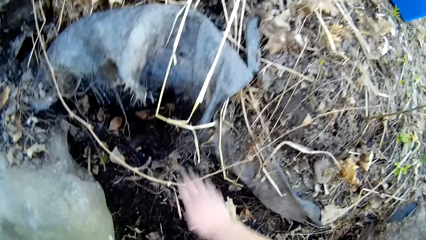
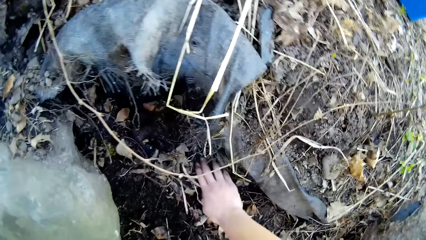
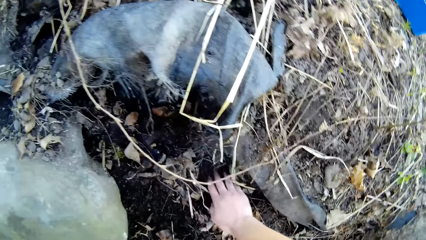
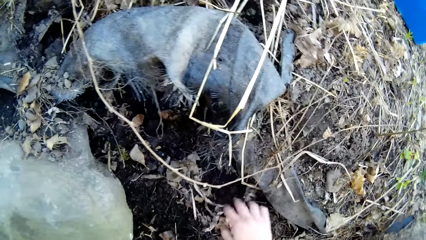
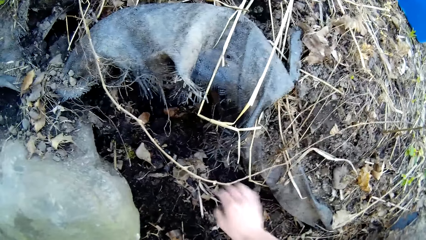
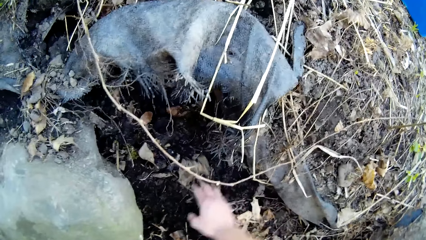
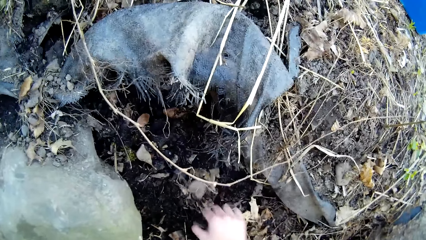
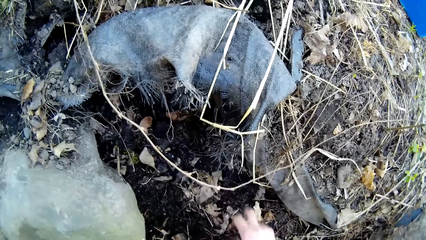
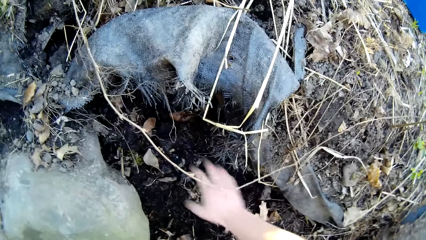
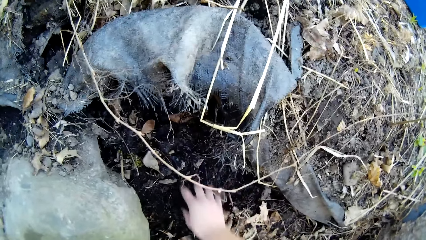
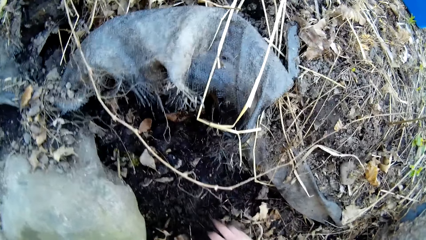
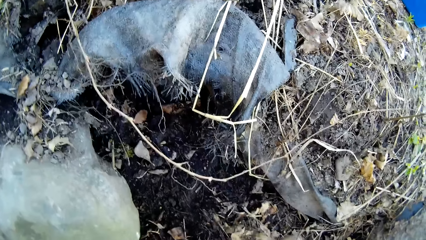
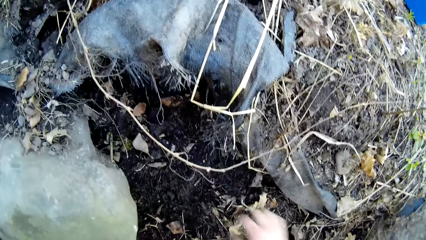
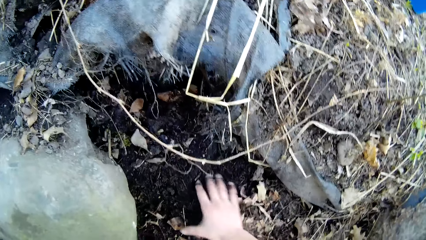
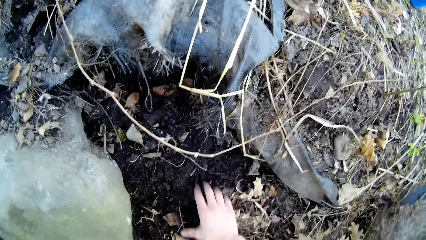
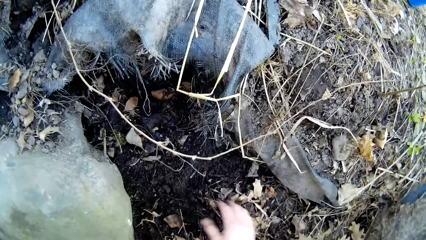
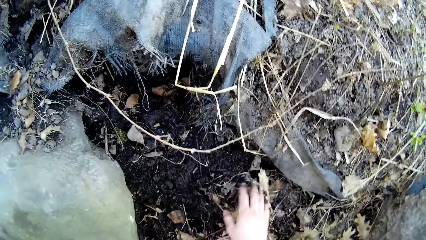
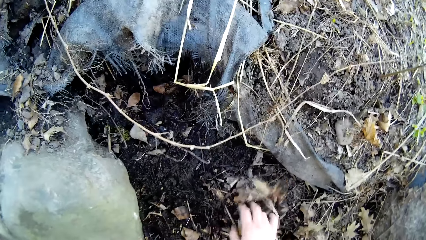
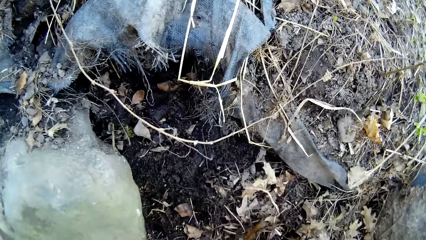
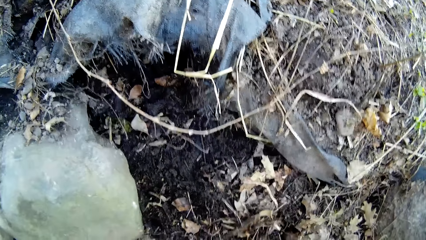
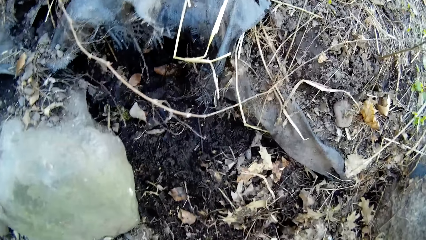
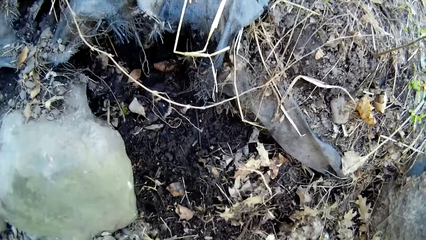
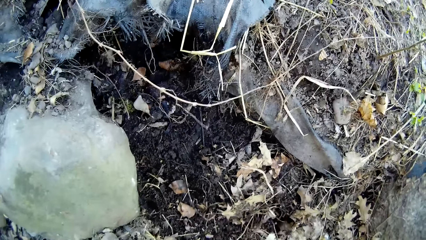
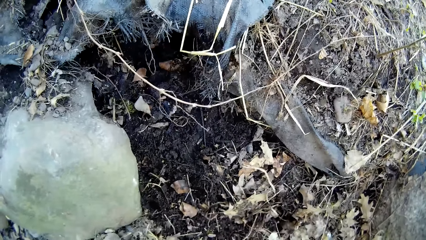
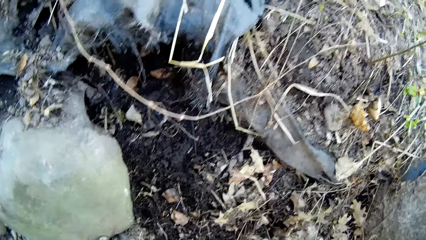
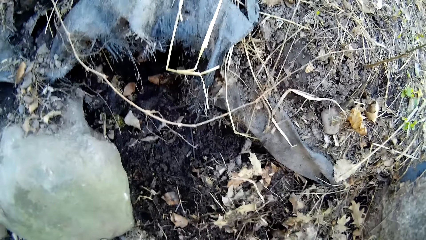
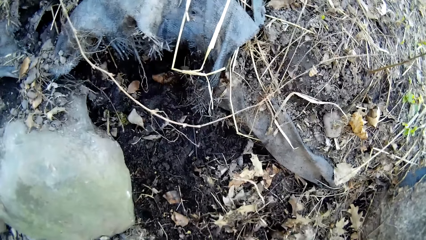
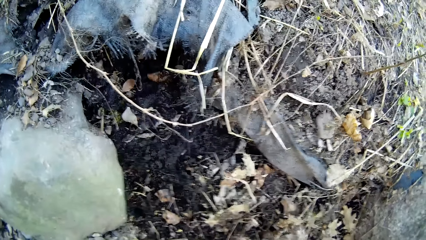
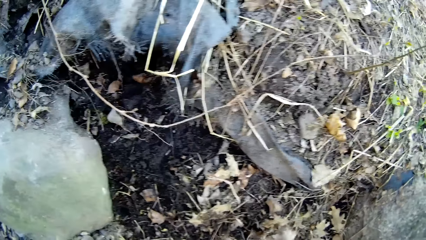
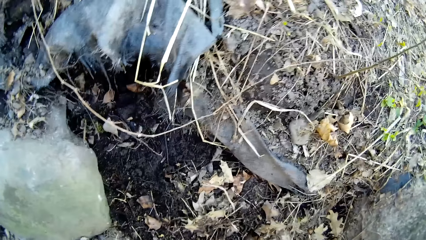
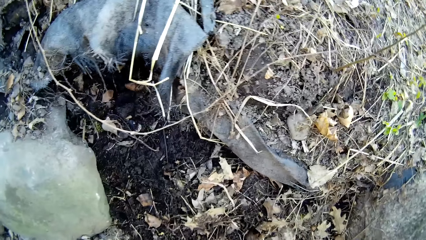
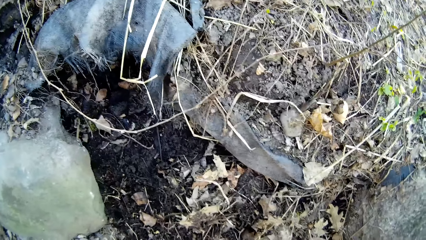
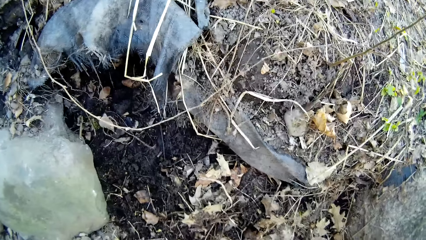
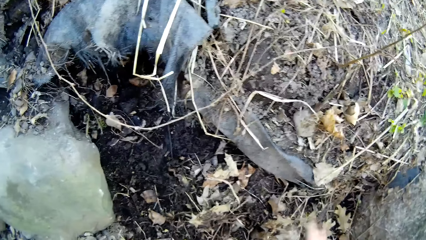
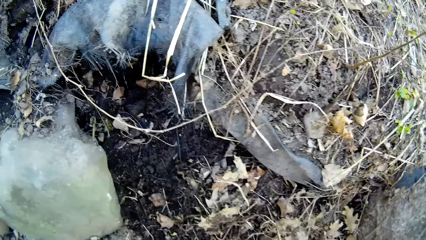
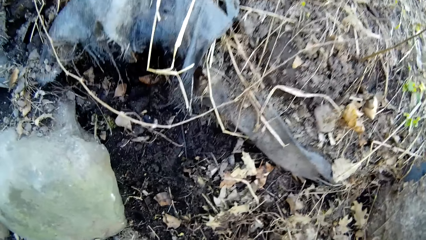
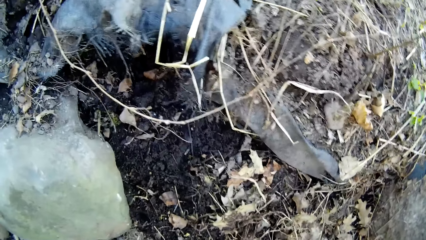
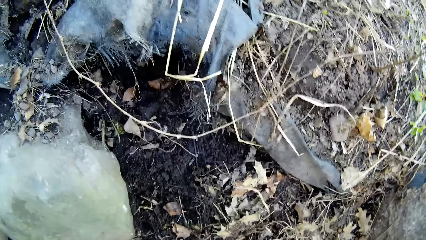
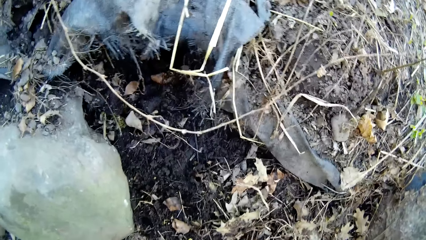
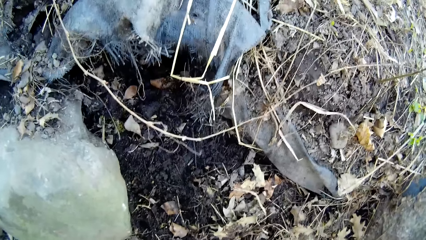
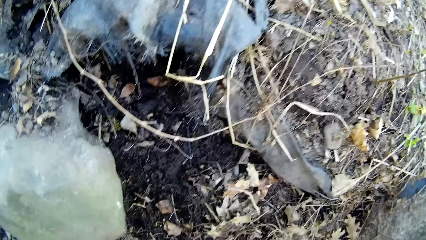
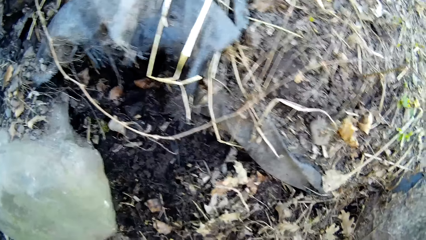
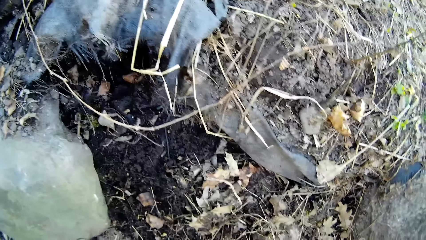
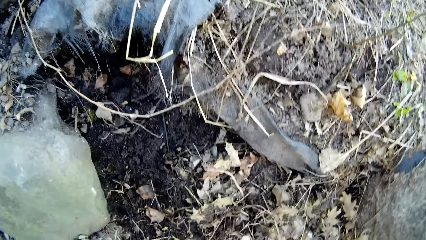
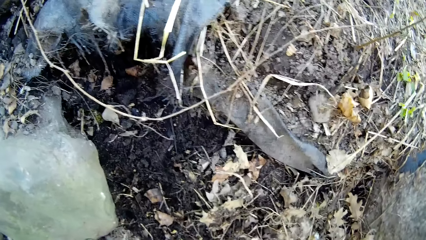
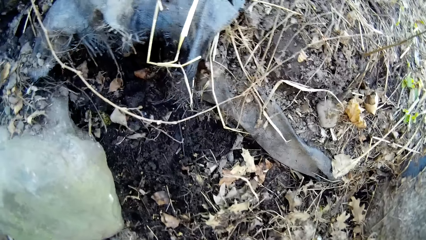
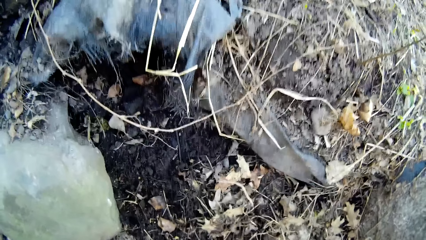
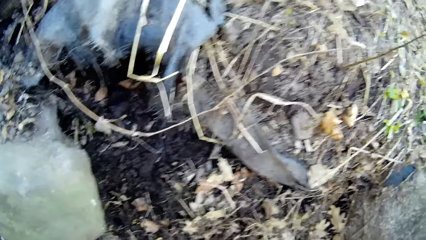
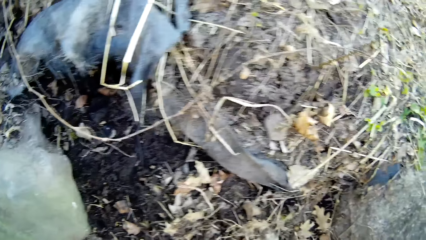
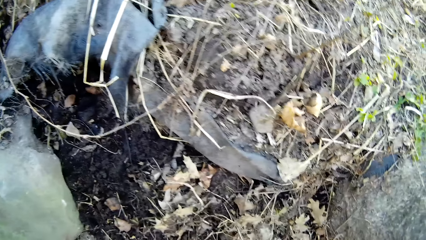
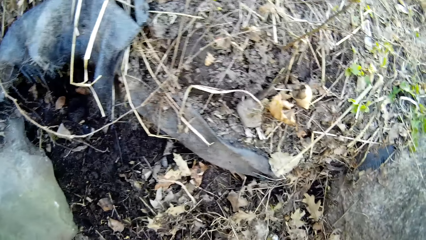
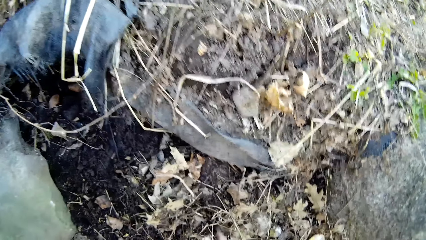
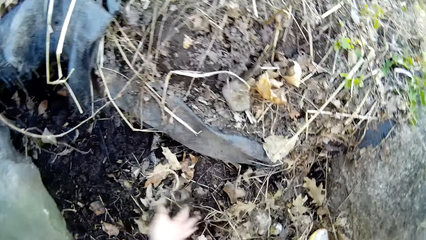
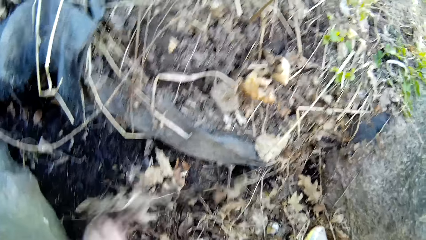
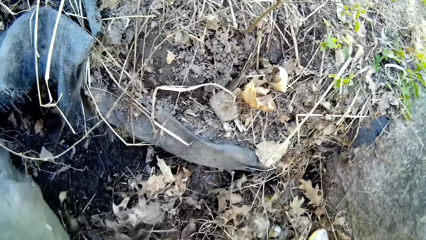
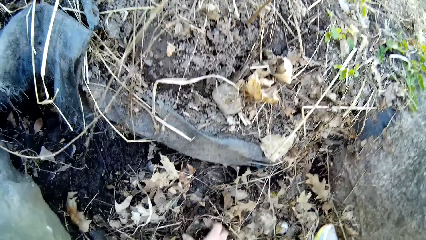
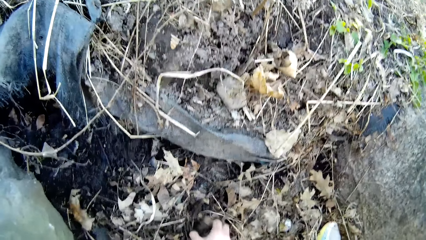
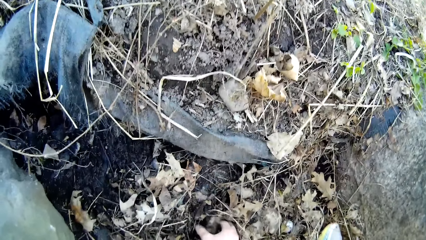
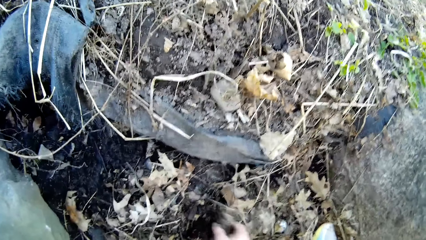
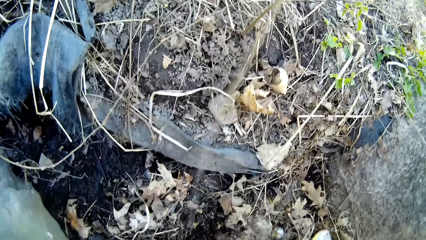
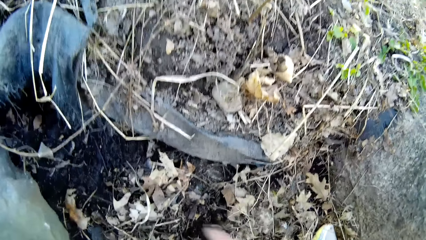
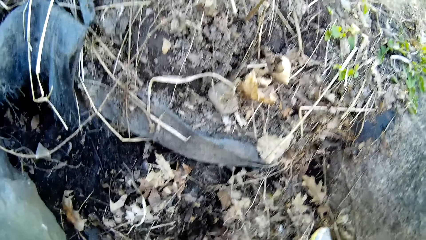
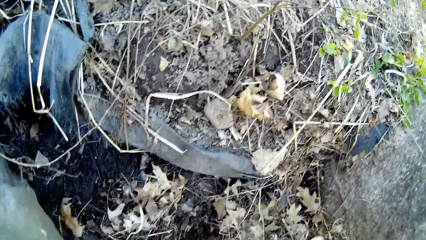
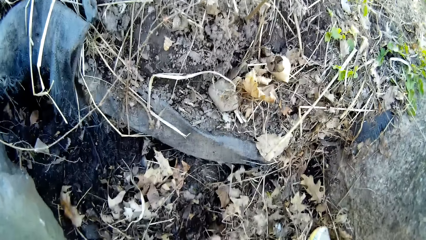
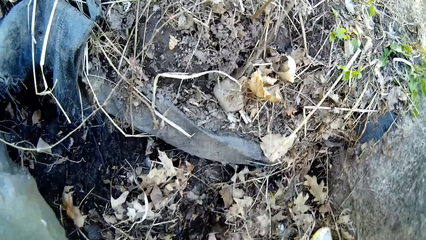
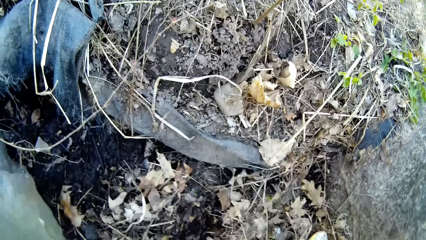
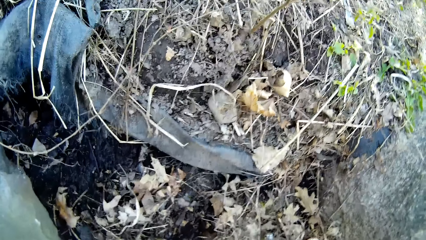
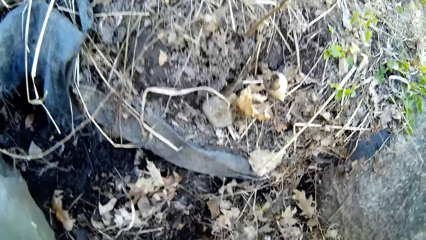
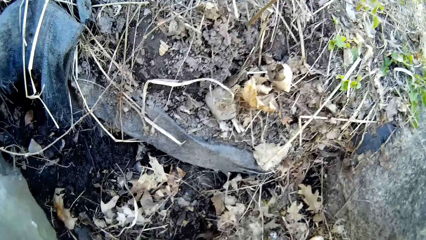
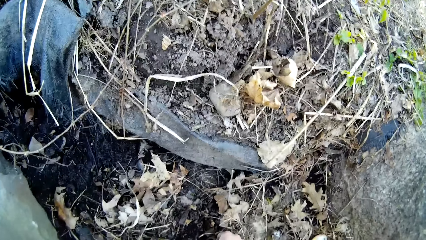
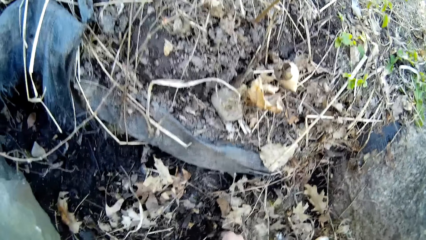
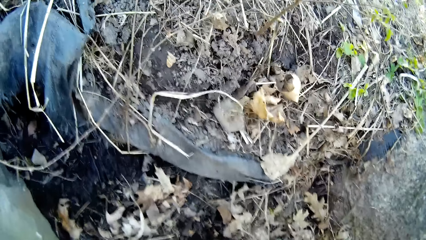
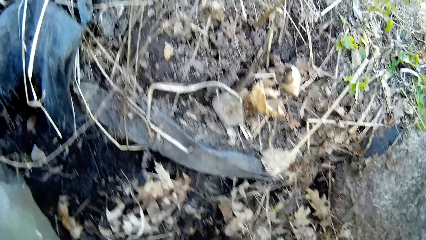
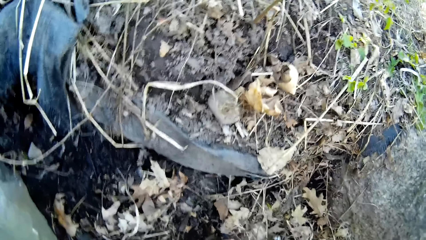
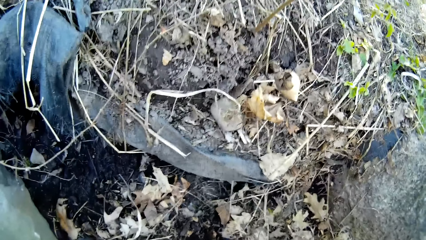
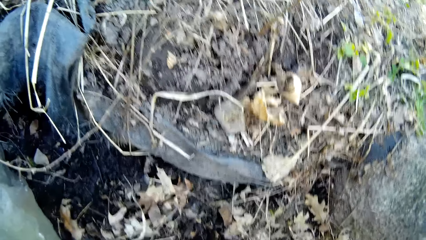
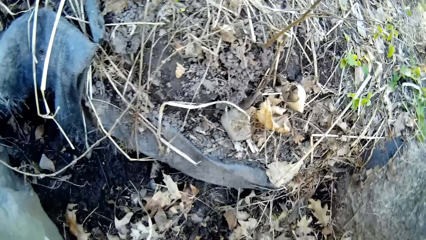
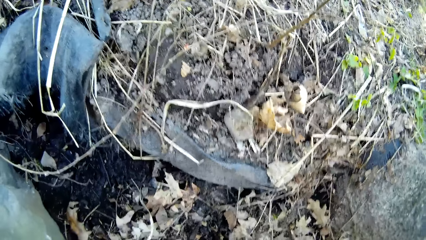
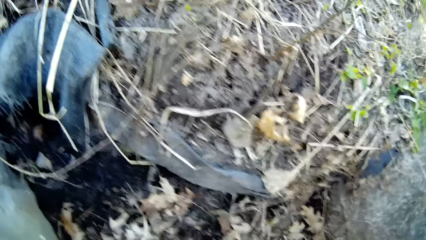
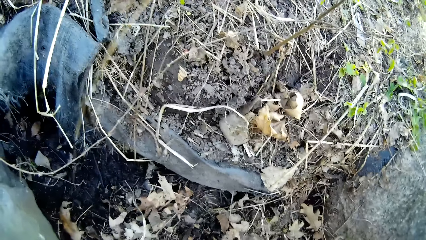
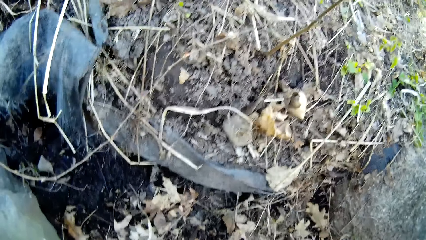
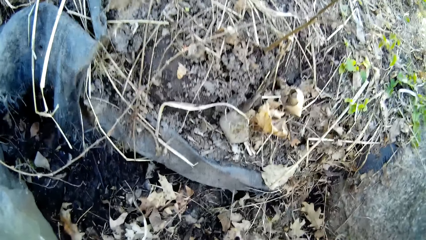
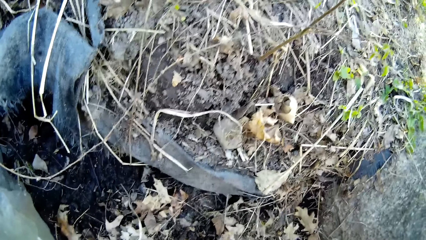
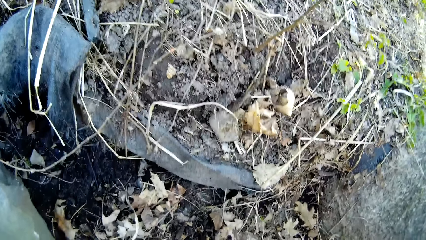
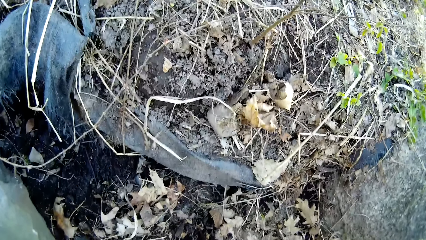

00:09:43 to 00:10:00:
The camera wearer picks pieces of stone from the ground with his right hand.
